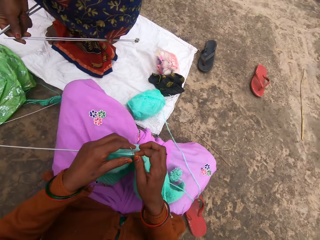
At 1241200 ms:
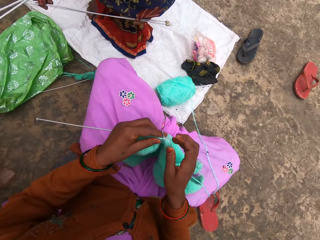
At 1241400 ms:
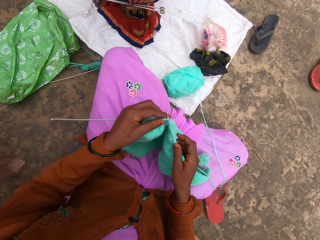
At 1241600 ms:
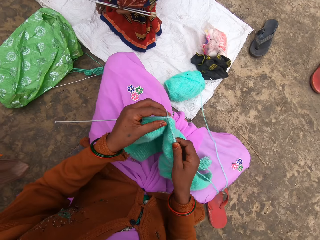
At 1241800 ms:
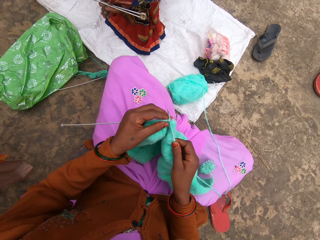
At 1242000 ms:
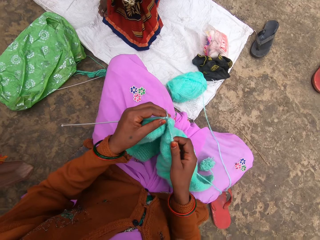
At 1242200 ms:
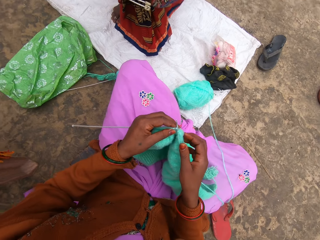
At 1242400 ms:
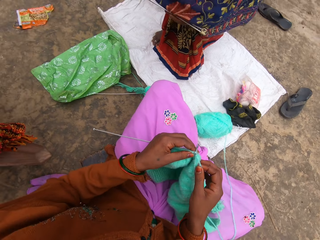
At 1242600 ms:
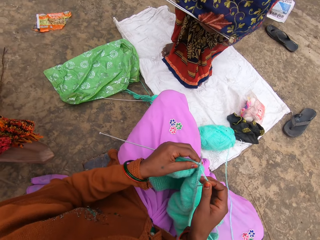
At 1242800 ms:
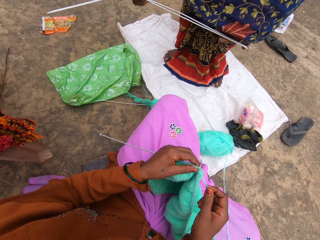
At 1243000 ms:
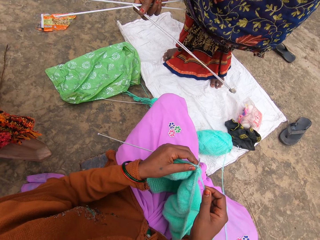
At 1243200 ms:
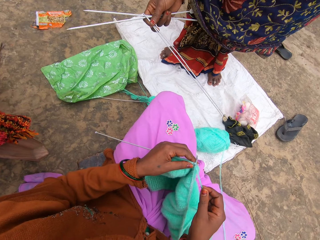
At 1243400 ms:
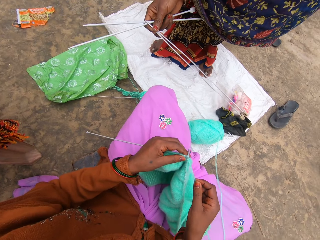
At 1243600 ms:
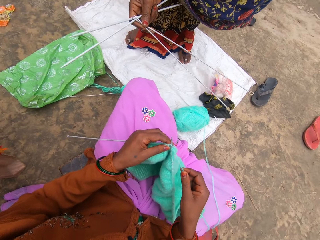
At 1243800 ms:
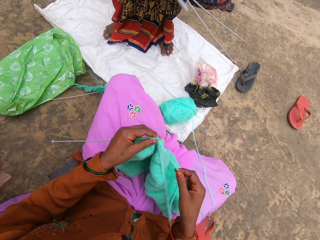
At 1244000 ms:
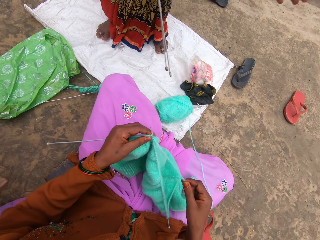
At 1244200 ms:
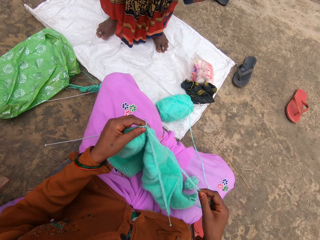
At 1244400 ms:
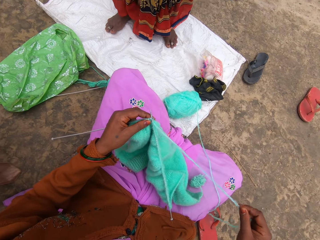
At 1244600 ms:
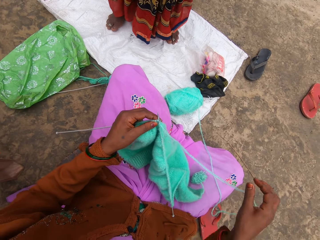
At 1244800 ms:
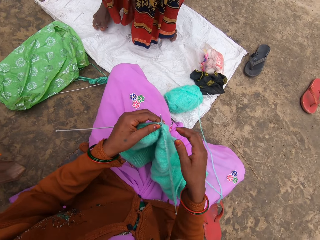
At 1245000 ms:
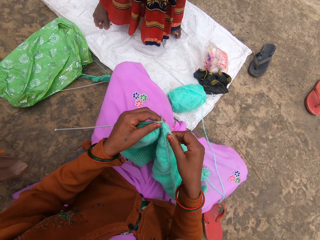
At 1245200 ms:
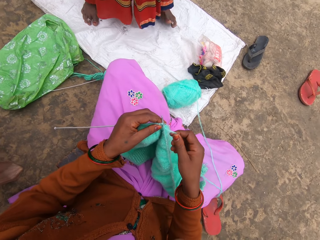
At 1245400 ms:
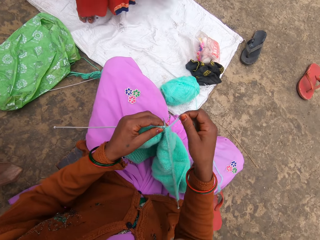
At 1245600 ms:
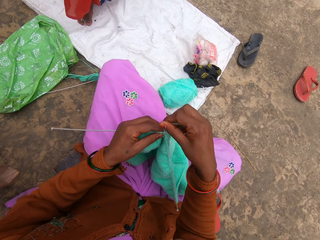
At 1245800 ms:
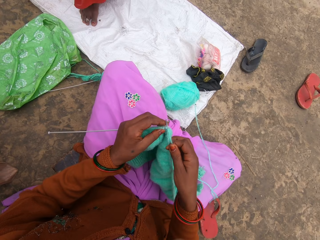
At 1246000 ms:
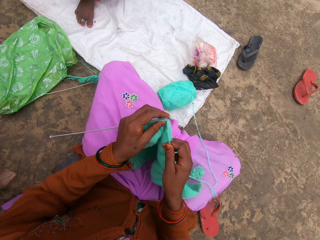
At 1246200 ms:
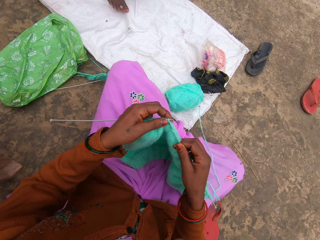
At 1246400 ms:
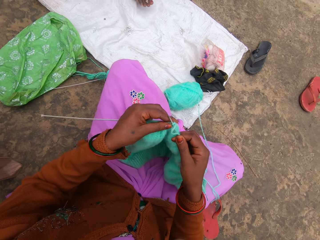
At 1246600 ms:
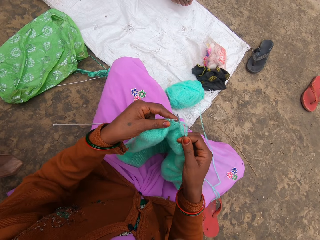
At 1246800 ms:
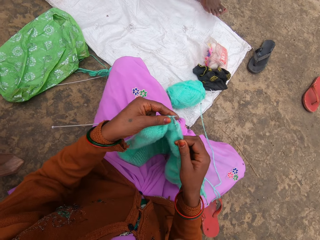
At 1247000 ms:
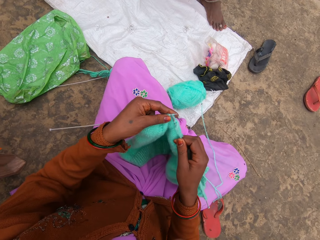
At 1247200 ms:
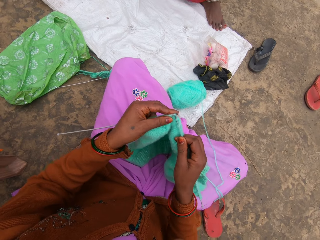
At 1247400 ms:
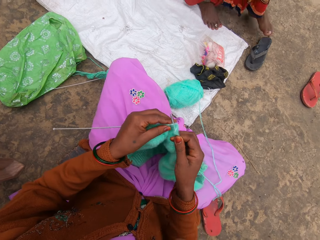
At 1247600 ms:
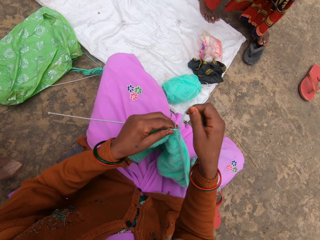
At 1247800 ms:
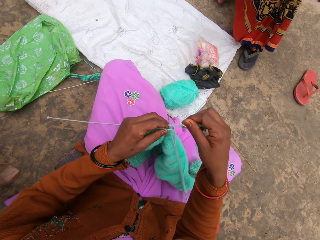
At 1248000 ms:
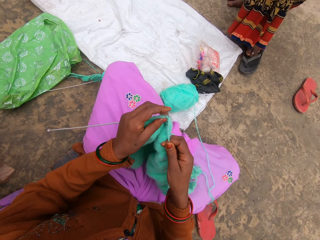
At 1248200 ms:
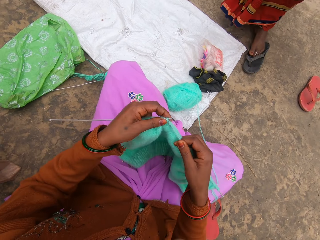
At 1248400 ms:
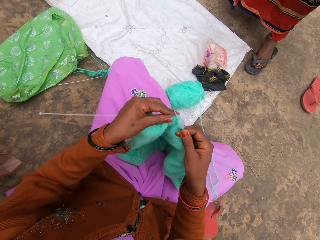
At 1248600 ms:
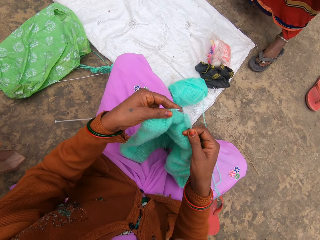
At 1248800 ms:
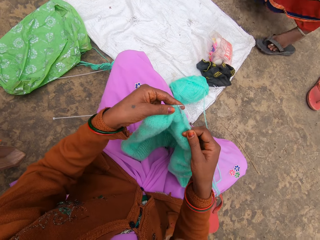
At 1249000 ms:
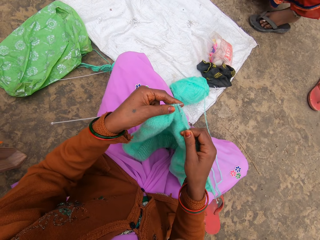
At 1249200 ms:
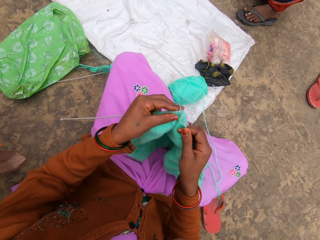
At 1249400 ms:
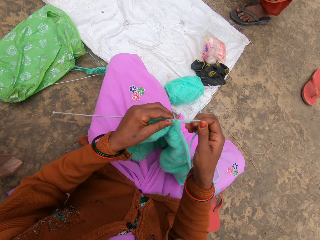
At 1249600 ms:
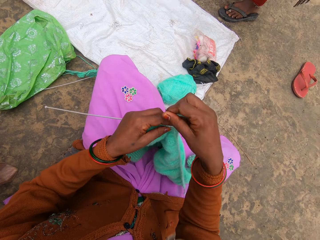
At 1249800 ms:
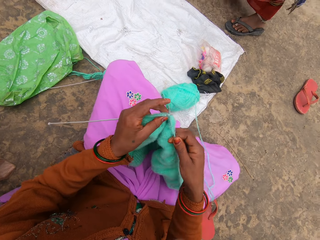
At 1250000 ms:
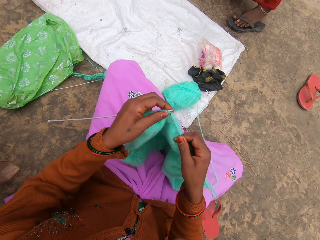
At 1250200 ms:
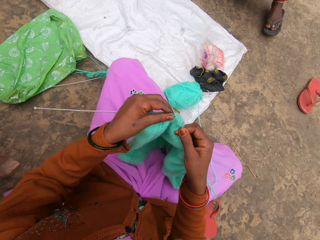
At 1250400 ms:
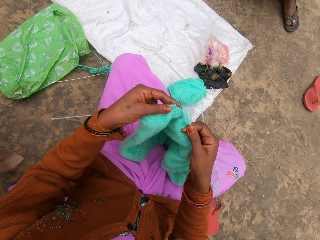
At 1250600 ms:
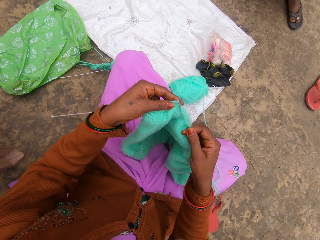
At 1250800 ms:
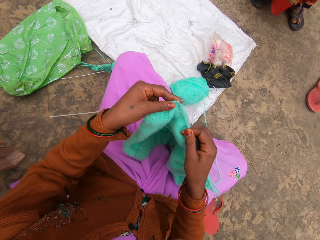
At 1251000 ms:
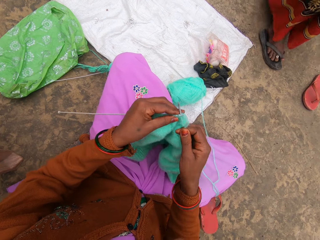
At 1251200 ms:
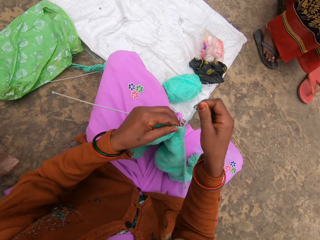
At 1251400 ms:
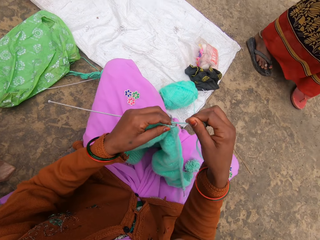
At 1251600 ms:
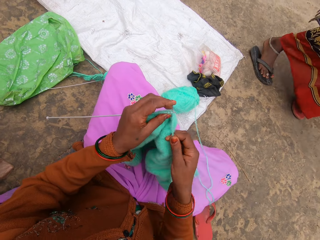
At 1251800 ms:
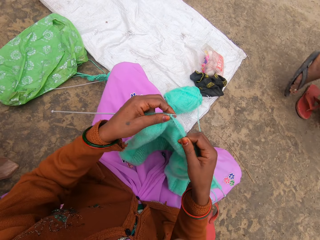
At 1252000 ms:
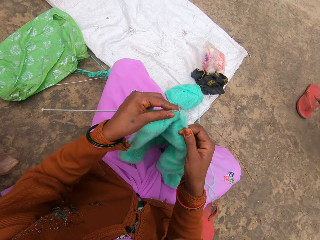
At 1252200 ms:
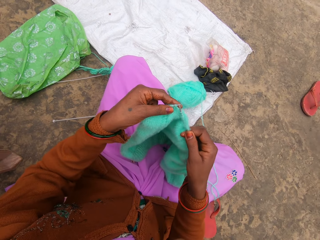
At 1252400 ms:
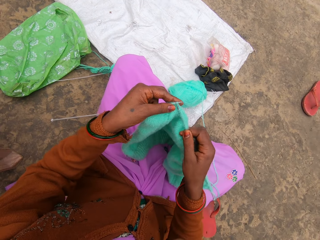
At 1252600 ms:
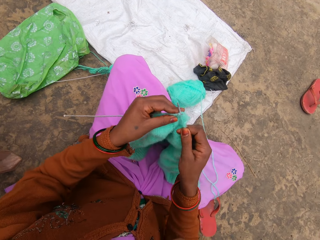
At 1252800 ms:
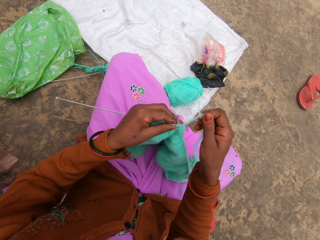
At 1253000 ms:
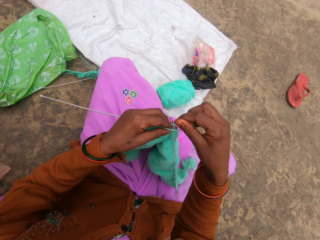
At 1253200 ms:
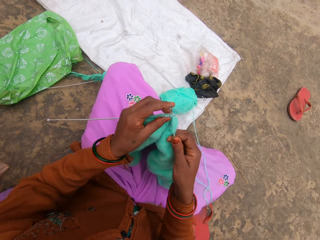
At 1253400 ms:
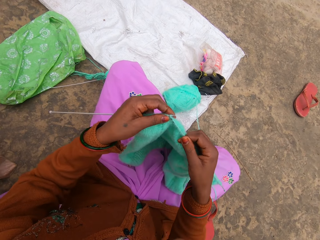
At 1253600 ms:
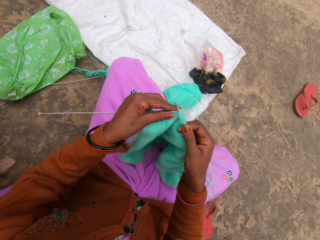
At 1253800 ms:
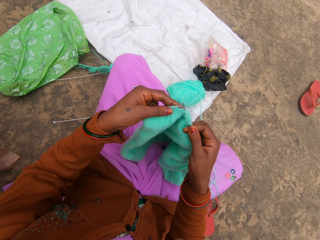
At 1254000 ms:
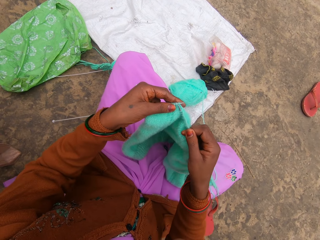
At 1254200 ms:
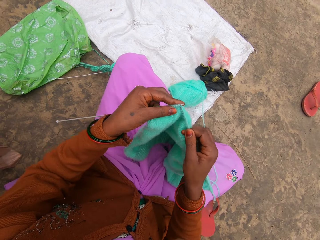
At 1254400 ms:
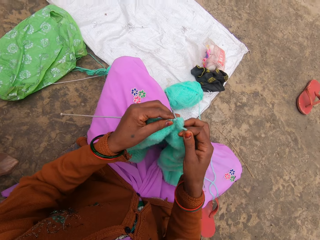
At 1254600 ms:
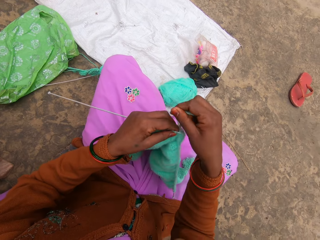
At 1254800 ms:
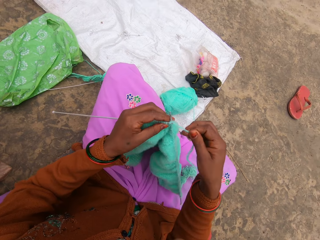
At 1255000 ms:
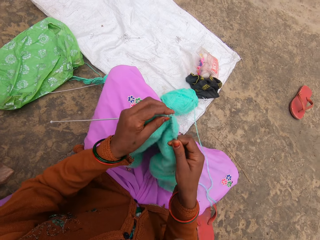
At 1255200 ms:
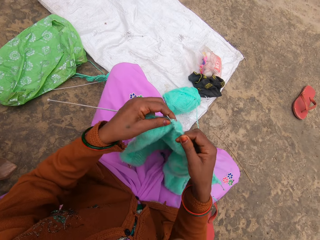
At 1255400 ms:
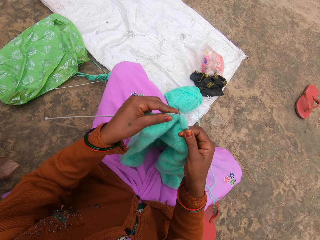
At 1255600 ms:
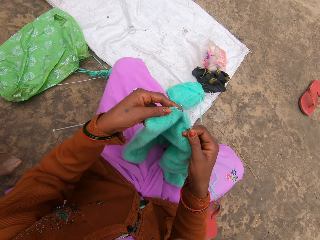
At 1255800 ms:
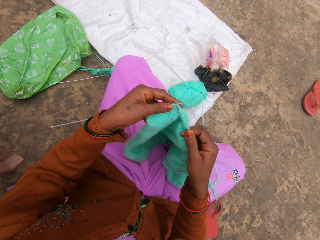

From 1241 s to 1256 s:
A woman interacts with the camera wearer. The woman shows the camera wearer two needles. The woman puts on slippers. The woman walks. The camera wearer knits.

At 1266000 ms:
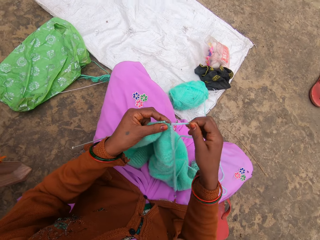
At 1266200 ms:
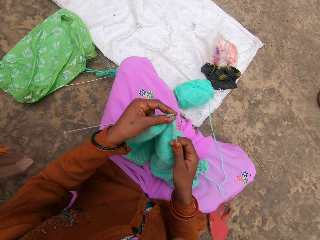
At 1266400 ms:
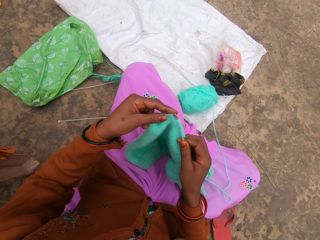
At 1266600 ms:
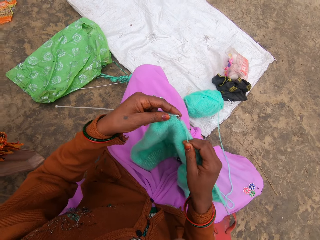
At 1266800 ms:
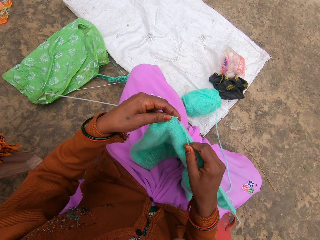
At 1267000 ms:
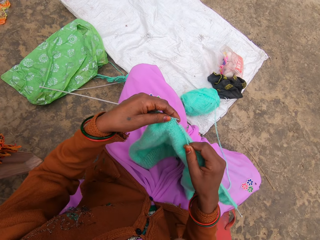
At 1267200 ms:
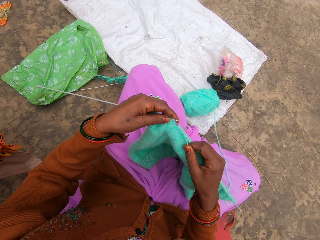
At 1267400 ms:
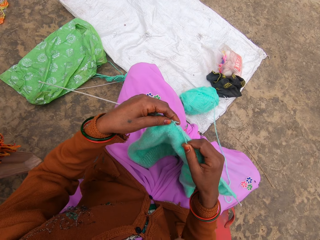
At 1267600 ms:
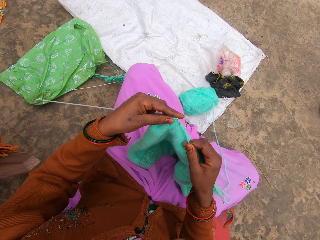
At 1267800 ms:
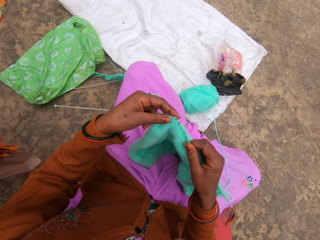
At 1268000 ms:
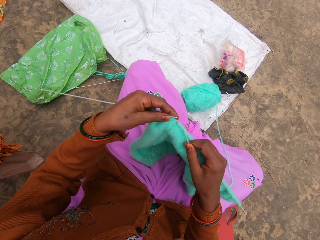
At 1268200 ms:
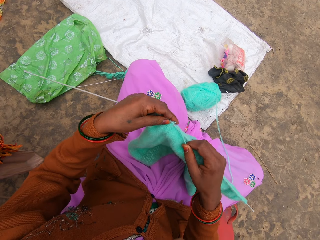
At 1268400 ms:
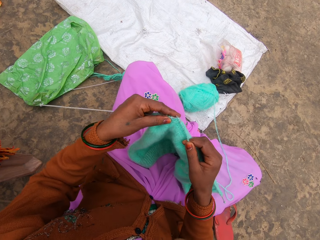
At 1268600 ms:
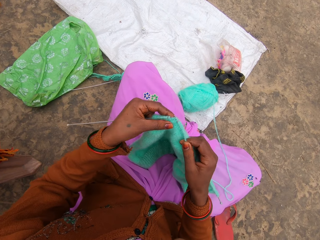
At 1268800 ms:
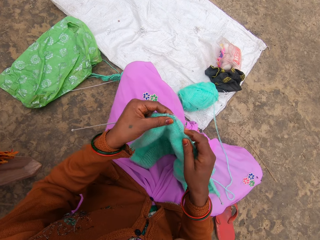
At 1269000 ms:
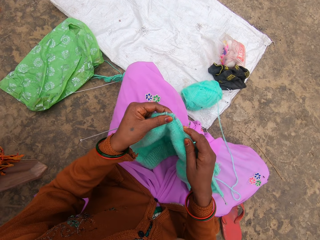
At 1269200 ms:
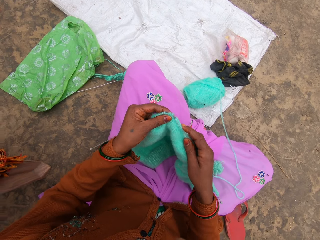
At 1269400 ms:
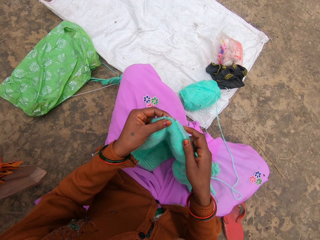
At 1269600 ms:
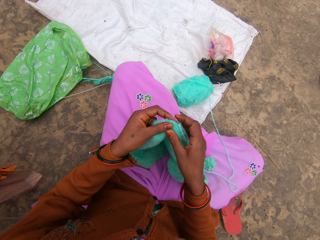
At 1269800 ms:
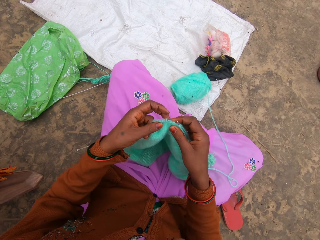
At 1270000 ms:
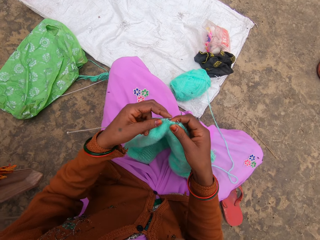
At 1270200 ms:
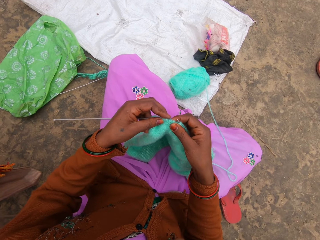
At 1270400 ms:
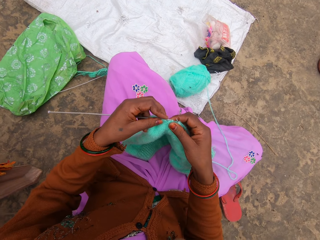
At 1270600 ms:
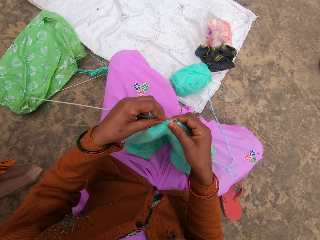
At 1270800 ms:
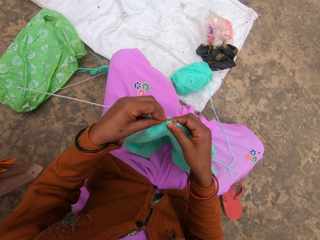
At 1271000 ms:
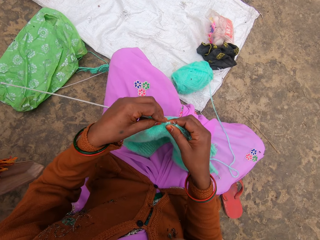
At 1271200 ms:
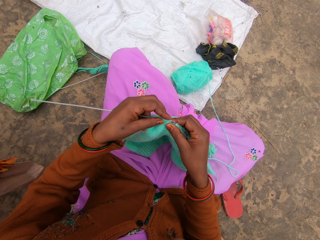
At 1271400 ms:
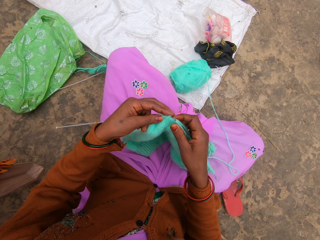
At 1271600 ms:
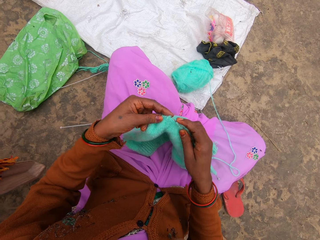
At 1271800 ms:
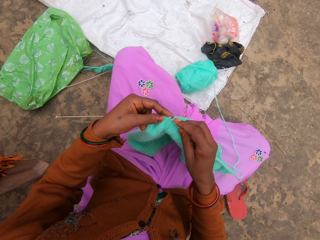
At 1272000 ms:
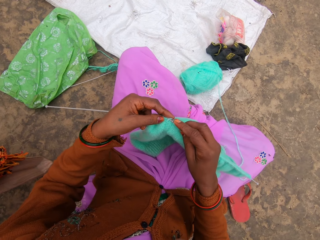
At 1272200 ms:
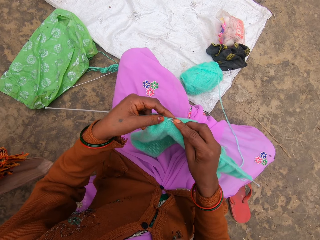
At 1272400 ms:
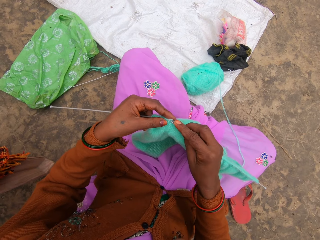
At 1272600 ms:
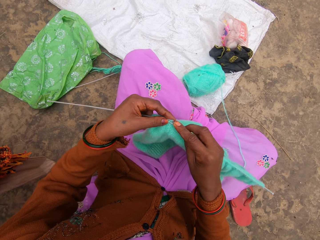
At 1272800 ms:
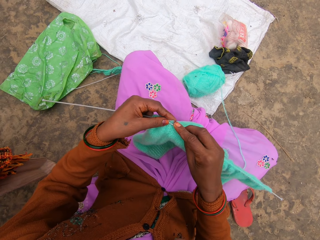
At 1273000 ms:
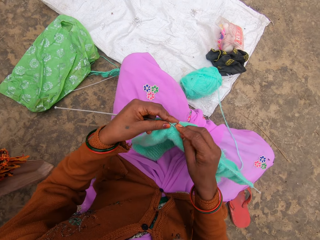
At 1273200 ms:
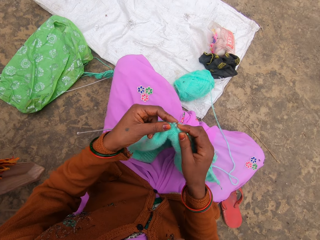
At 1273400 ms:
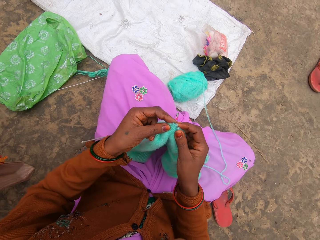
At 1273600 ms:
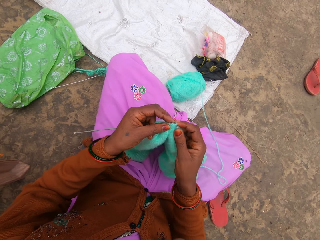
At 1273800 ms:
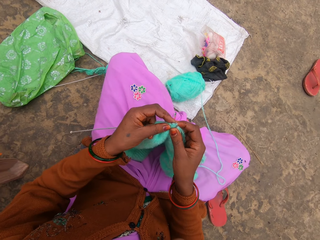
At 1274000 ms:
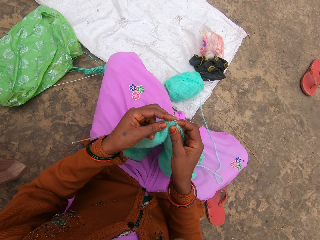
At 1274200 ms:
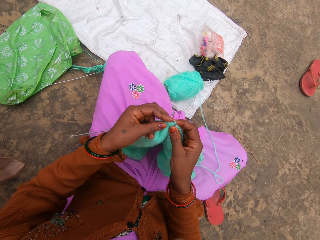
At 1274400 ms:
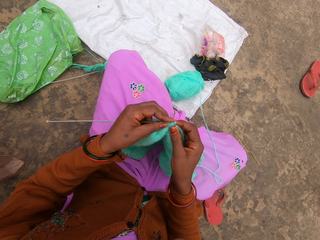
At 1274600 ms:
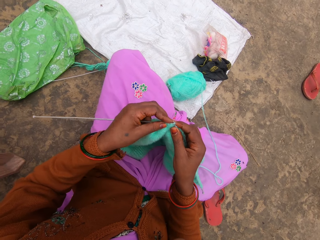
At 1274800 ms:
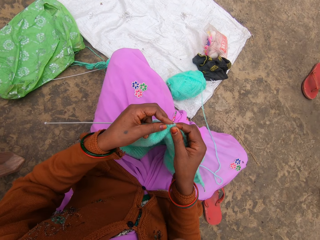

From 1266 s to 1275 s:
The camera wearer knits.
